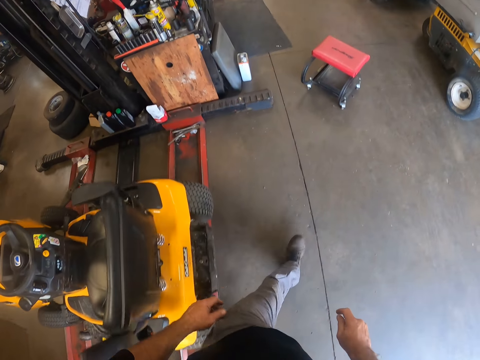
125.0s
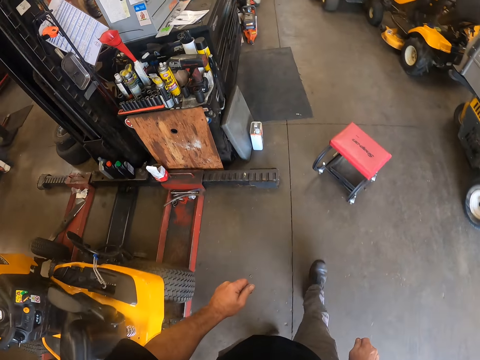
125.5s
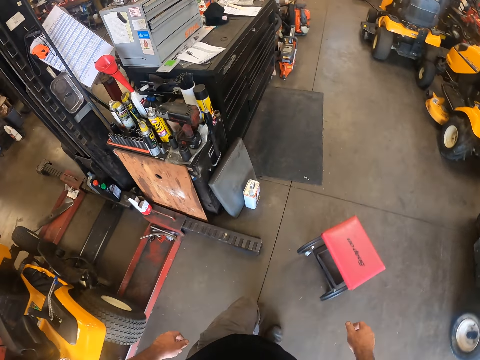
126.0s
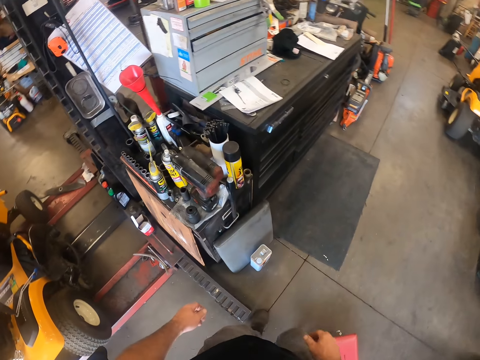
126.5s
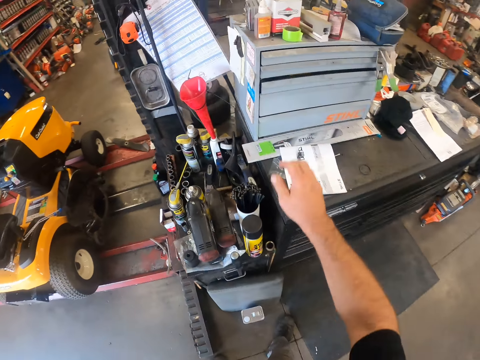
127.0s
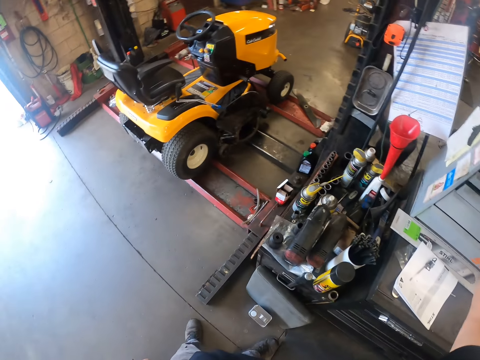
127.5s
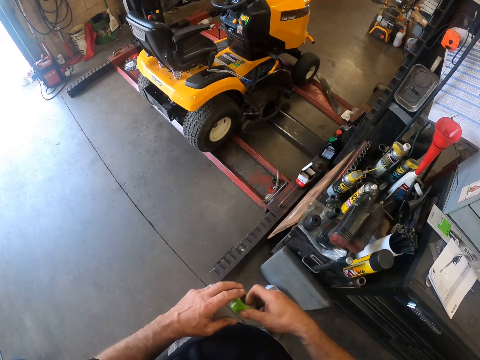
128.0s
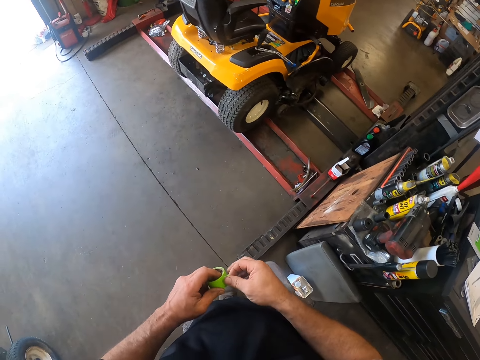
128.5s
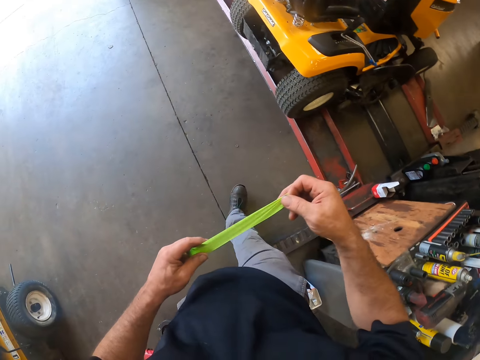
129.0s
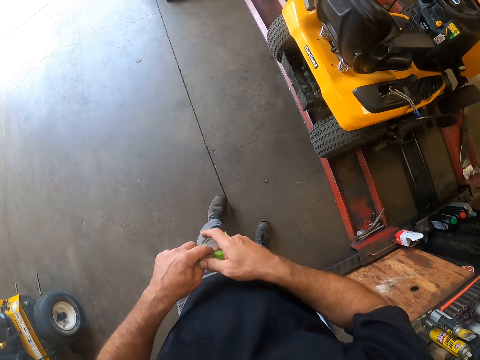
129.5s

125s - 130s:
The camera wearer takes a ribbon roll on a drawer with his right hand. He cuts ribbon out of the ribbon roll.

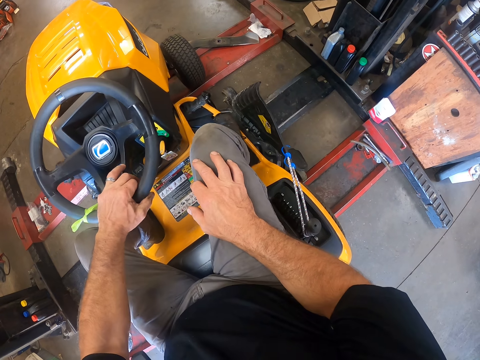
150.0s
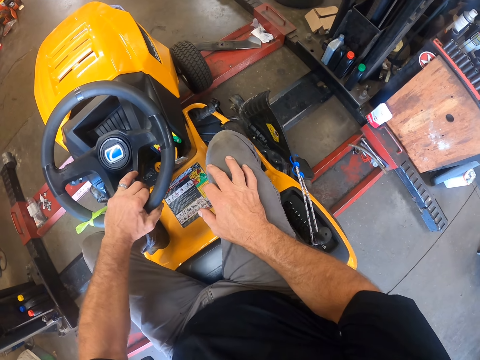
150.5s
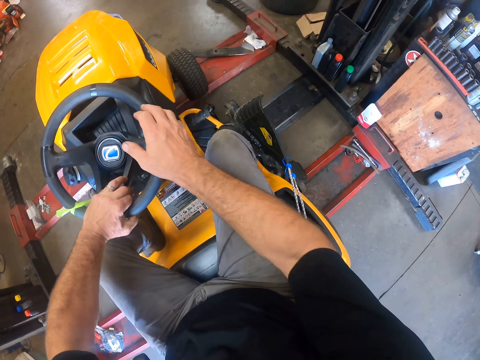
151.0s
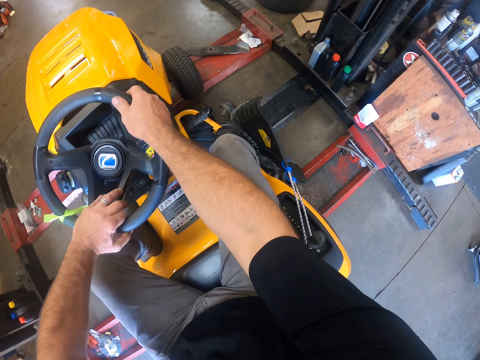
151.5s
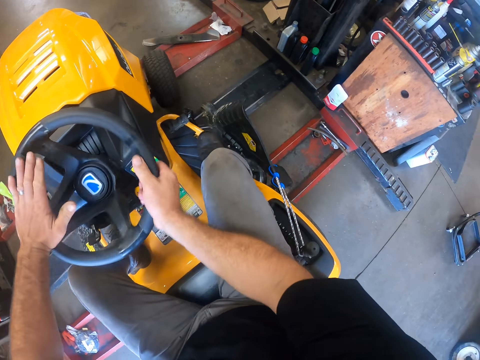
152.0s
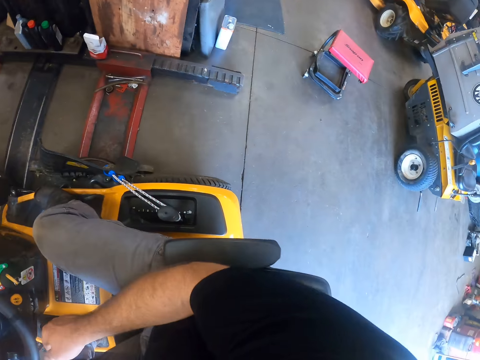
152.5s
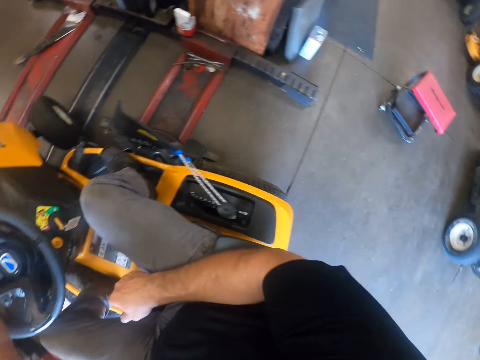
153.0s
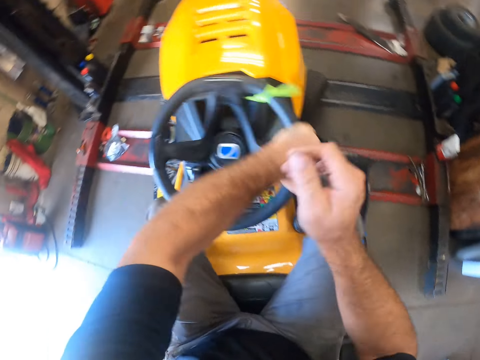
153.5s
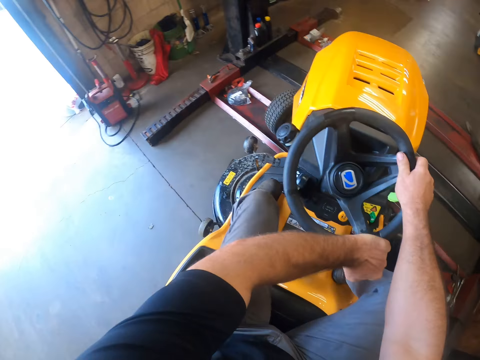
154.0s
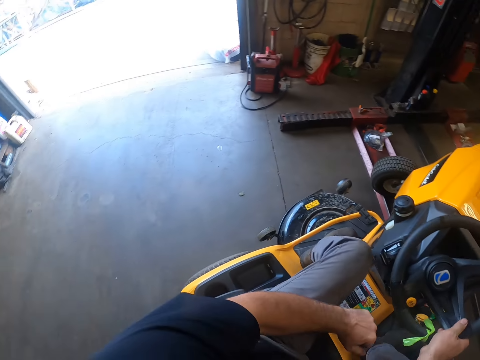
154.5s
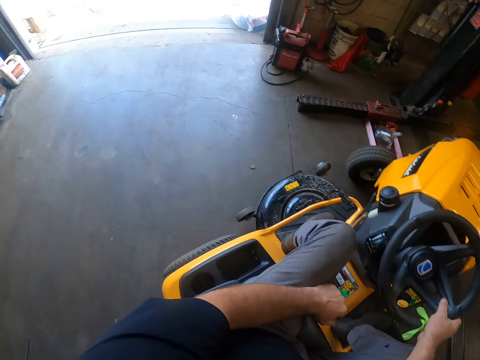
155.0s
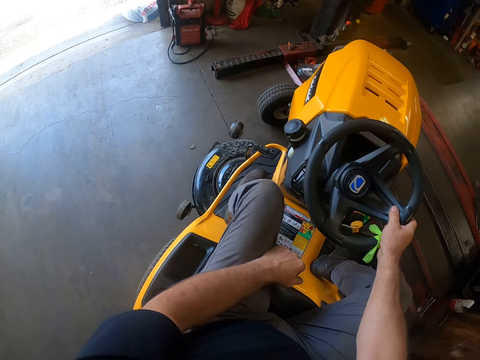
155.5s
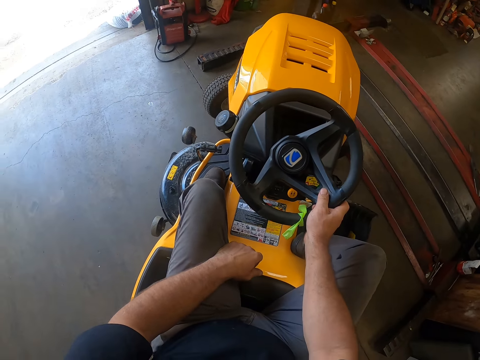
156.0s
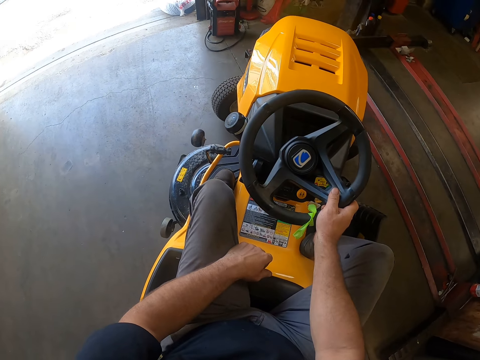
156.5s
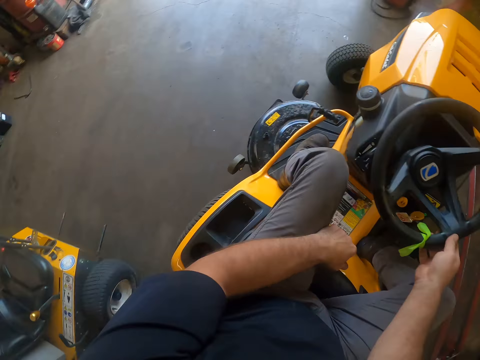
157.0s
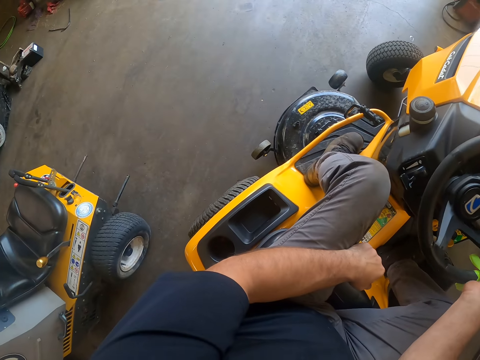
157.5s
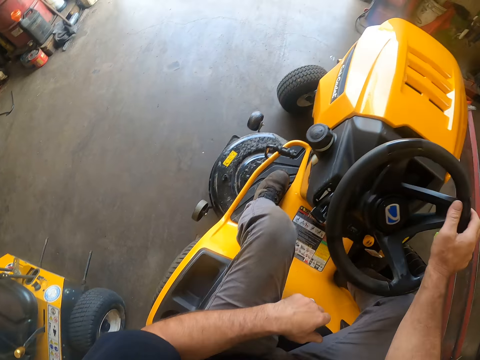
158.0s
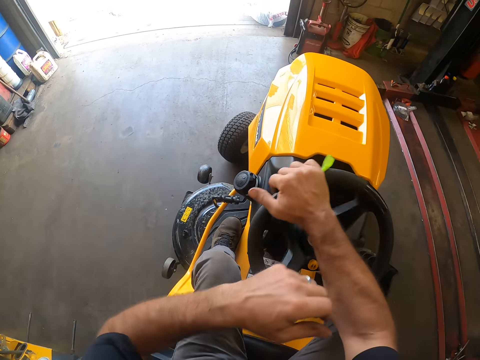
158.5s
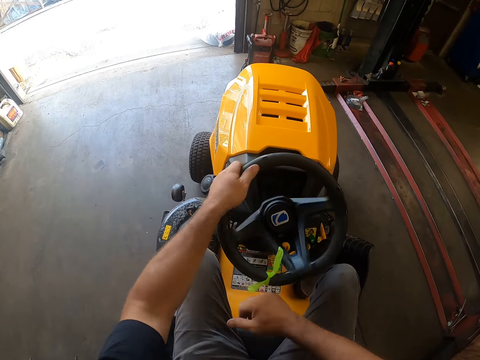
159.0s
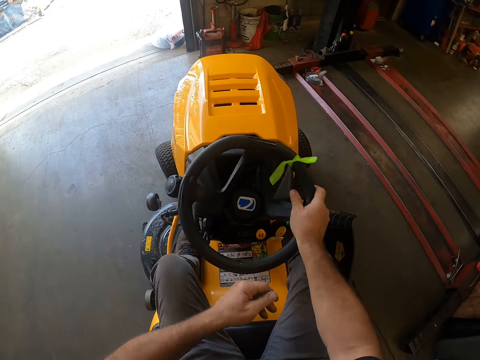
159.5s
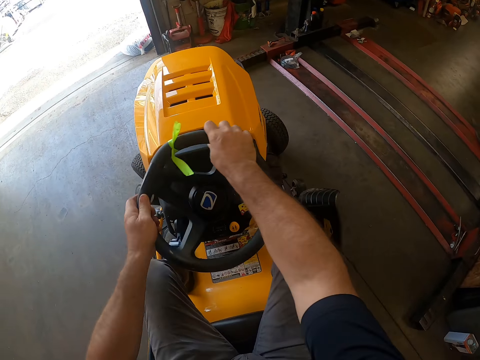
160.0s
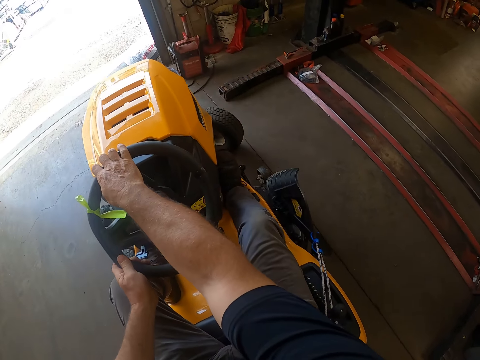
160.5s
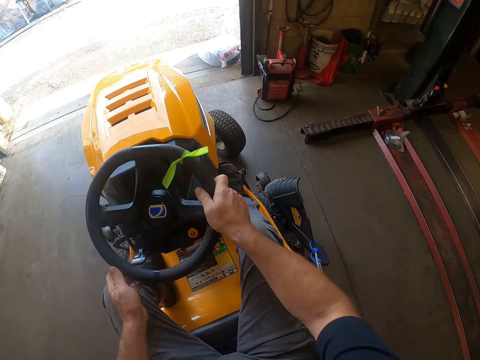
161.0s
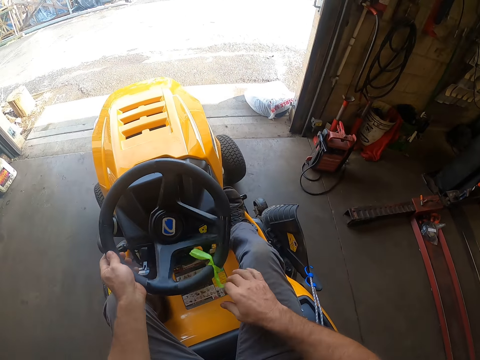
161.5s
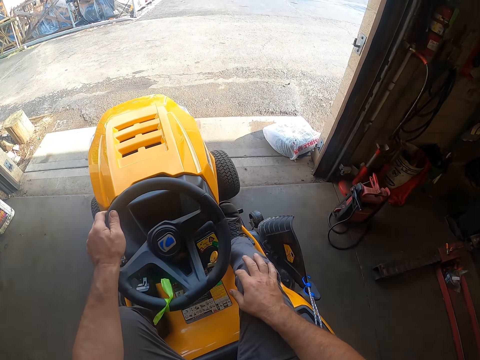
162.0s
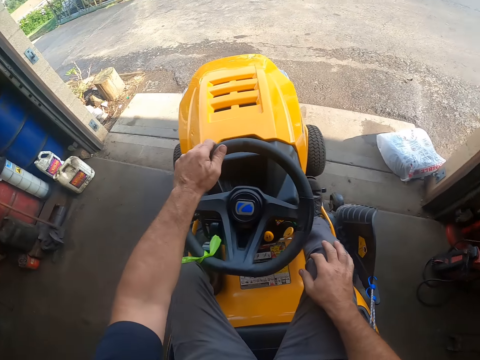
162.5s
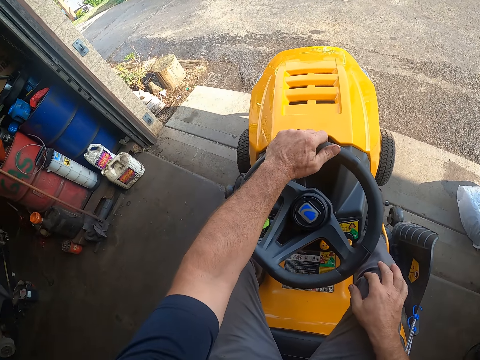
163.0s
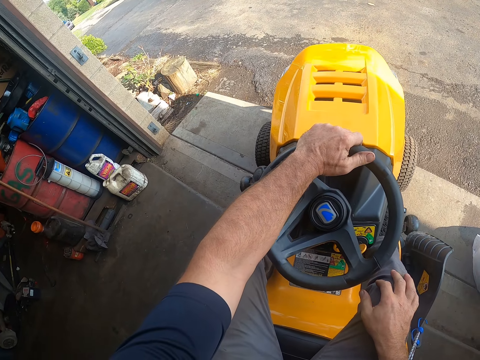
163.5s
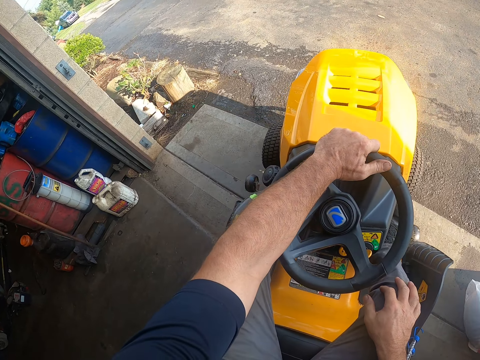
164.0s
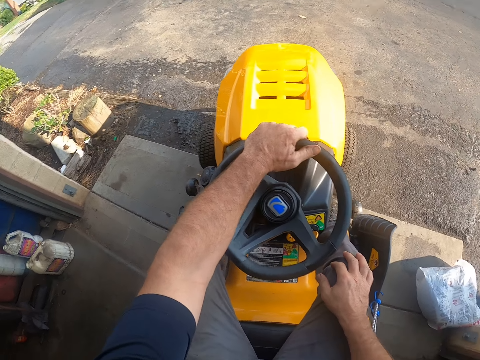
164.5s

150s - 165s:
The camera wearer places his left hand on the lawn mower steering wheel. He drives the lawn mower. He reverses the lawn mower. He drives out of the workshop.

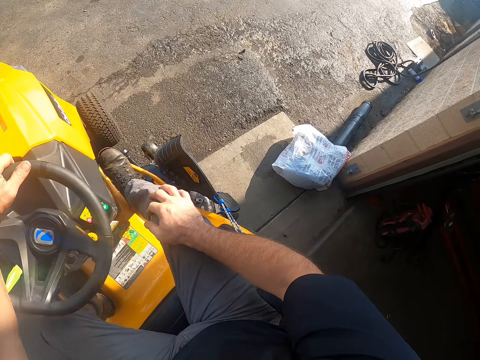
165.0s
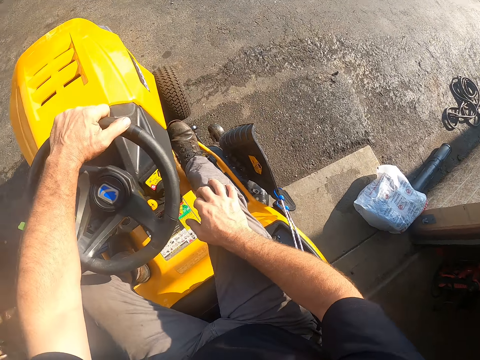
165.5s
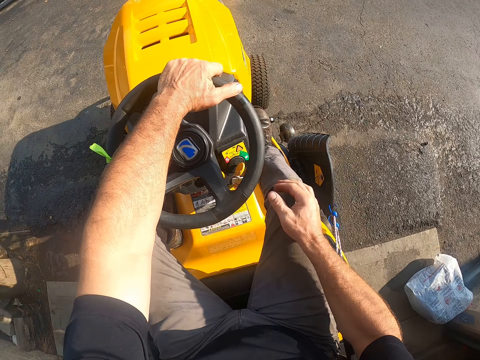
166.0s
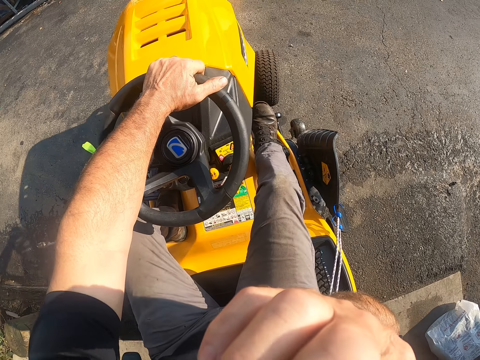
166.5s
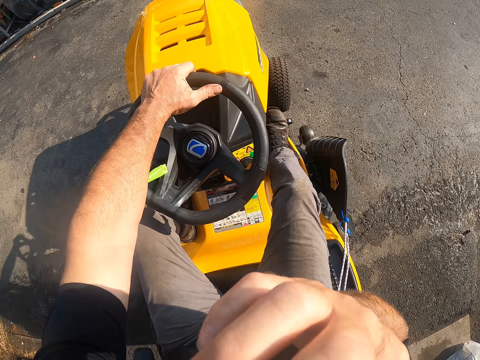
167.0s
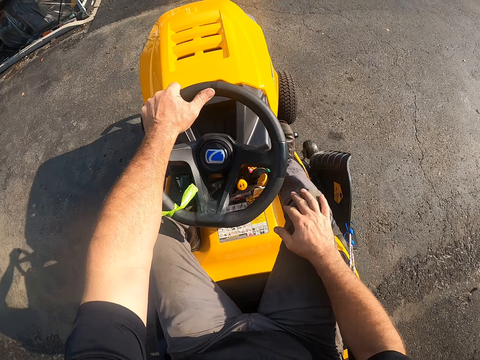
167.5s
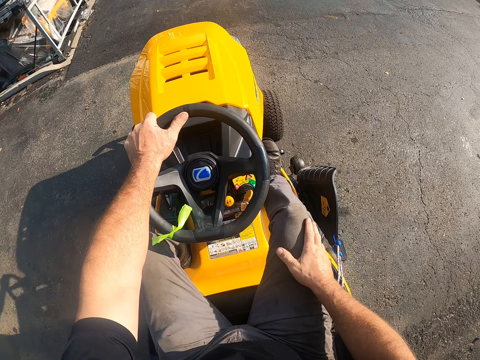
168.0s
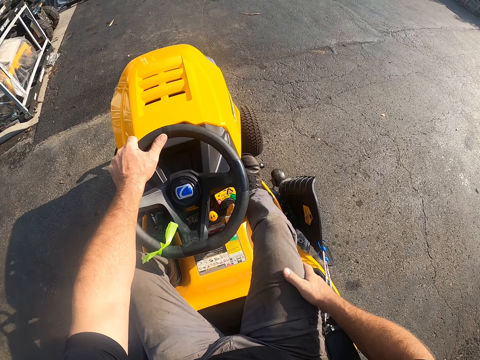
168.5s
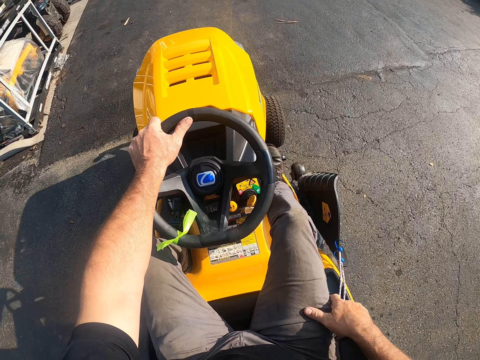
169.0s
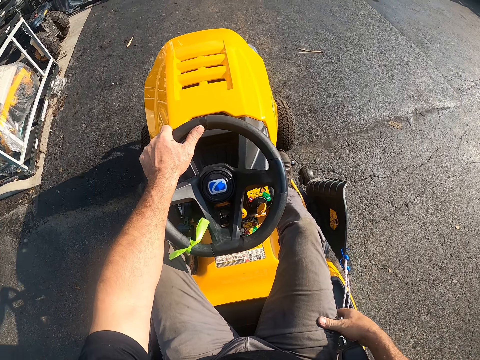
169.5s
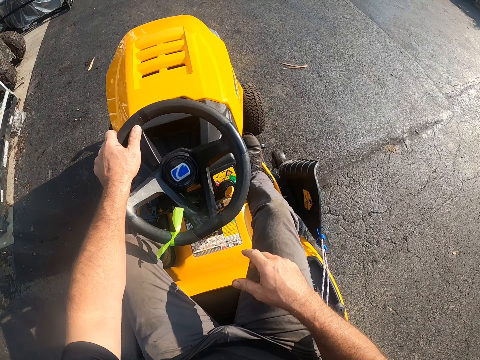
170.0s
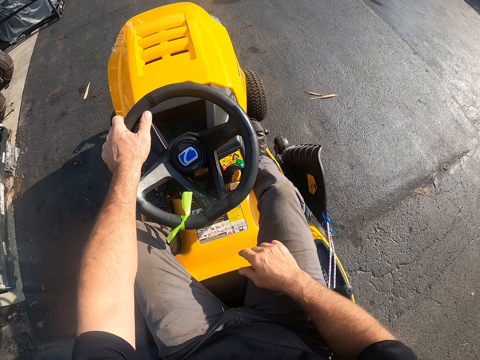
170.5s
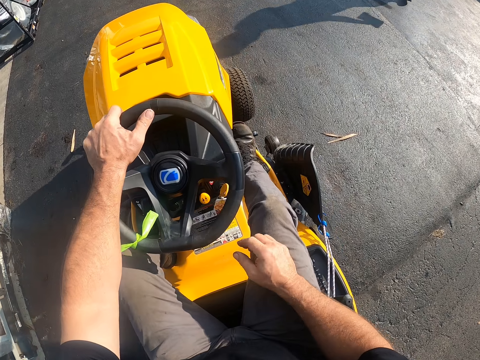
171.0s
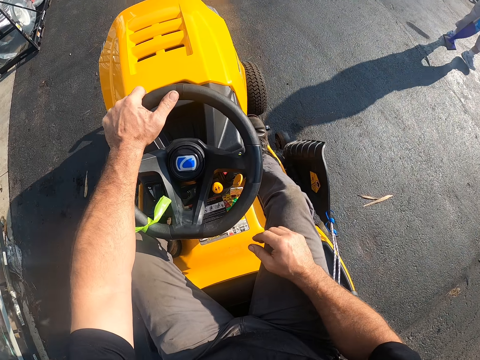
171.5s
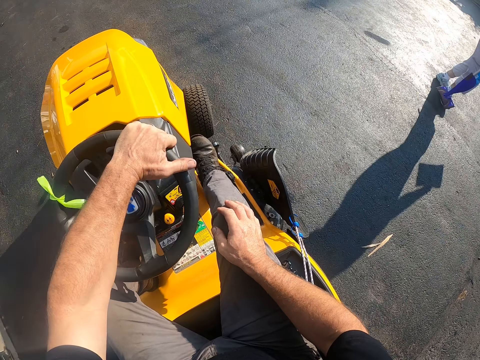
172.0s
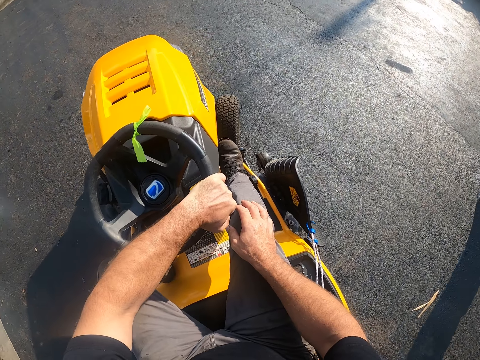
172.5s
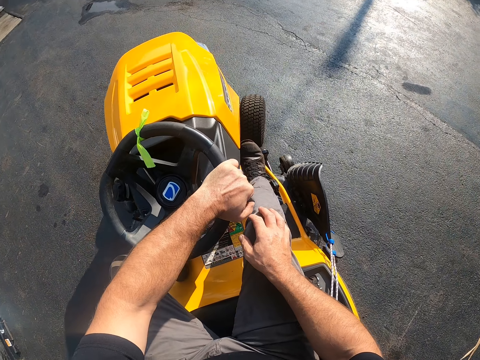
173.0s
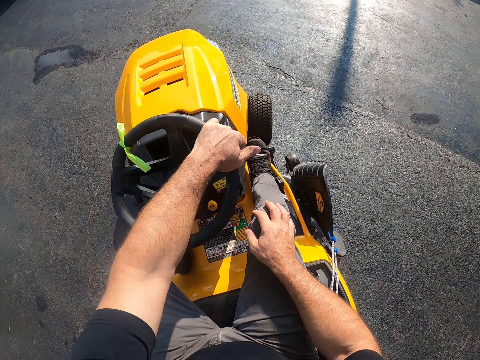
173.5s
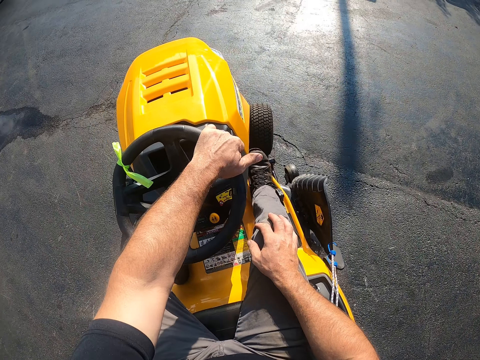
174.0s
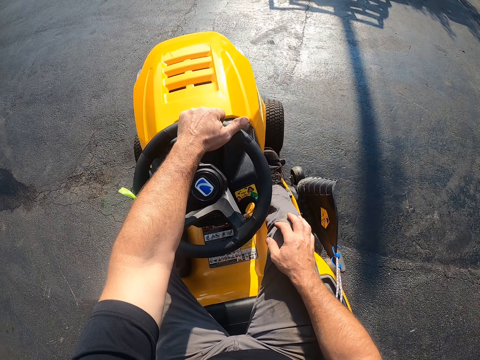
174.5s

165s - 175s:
Someone passes by. The camera wearer drives the lawn mower.
